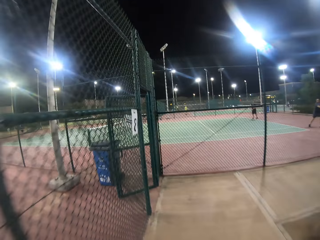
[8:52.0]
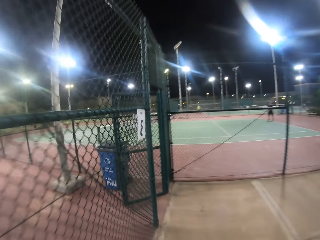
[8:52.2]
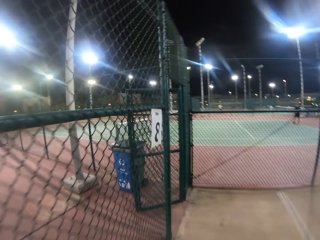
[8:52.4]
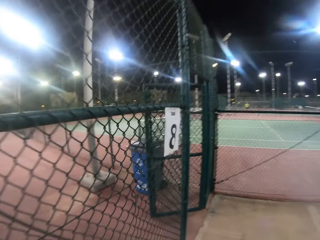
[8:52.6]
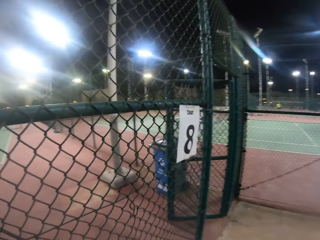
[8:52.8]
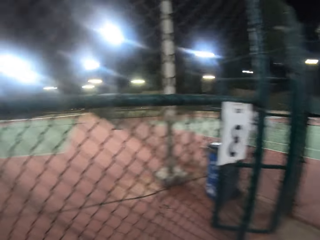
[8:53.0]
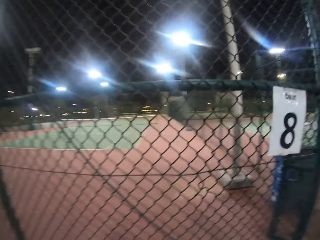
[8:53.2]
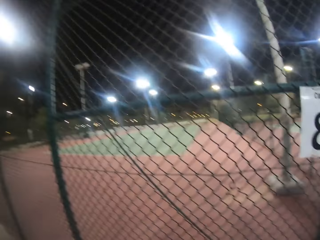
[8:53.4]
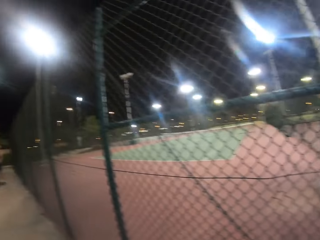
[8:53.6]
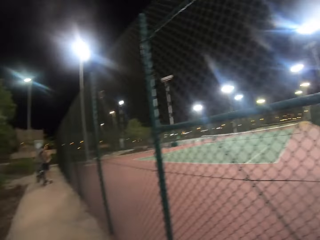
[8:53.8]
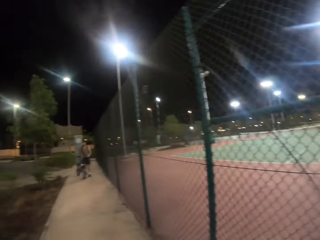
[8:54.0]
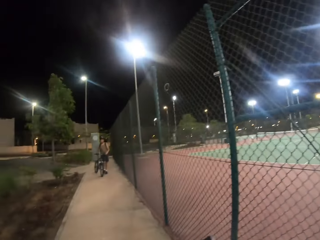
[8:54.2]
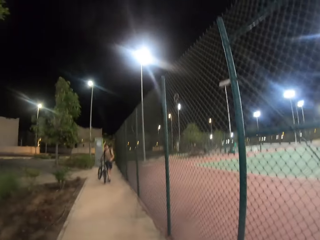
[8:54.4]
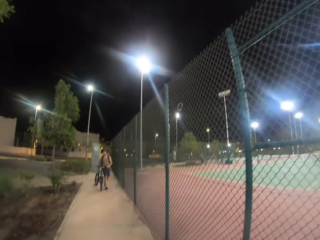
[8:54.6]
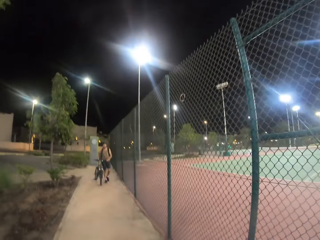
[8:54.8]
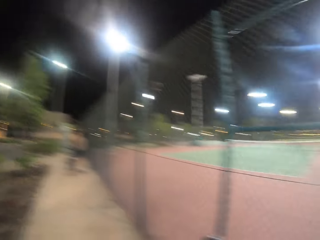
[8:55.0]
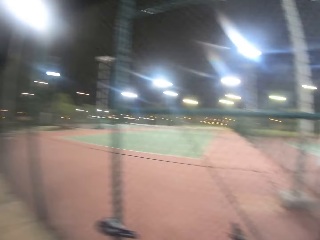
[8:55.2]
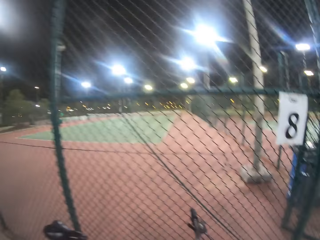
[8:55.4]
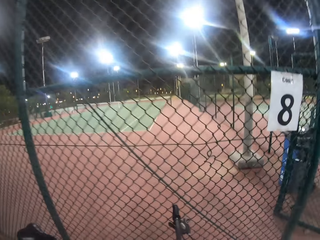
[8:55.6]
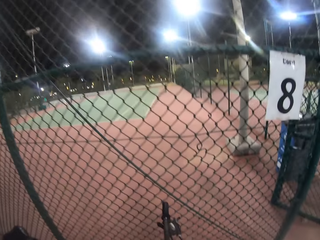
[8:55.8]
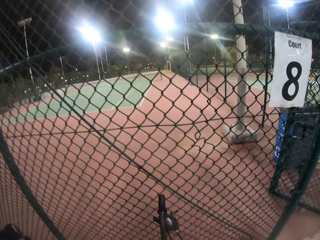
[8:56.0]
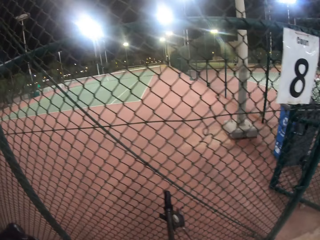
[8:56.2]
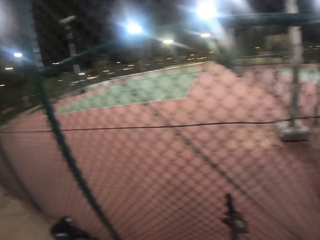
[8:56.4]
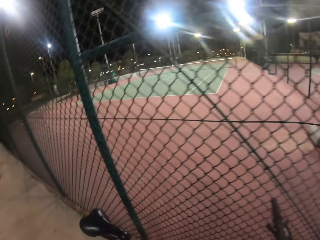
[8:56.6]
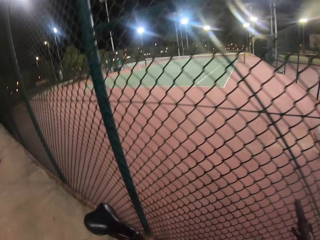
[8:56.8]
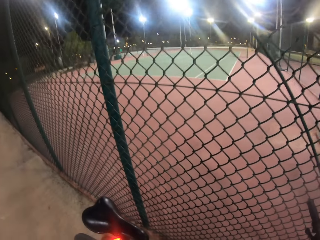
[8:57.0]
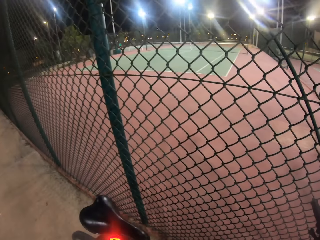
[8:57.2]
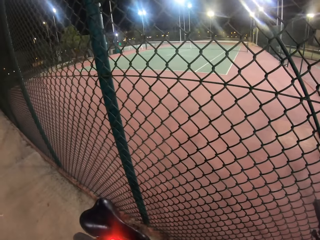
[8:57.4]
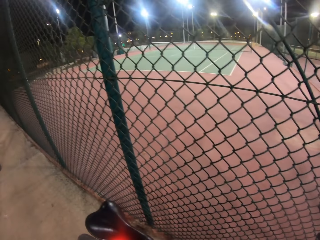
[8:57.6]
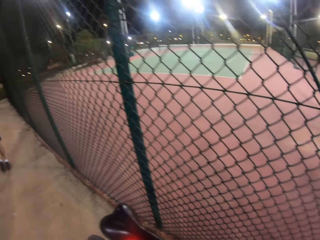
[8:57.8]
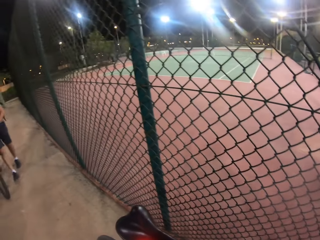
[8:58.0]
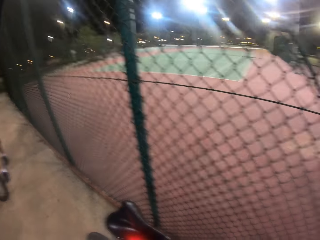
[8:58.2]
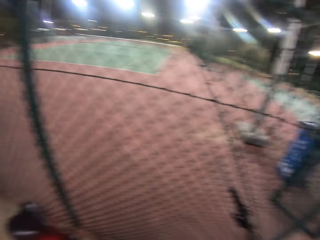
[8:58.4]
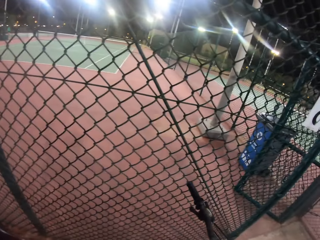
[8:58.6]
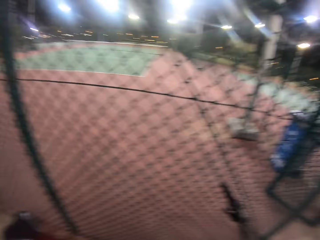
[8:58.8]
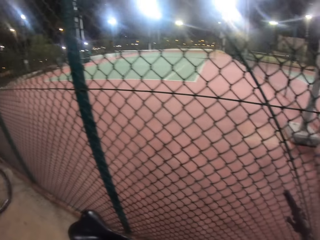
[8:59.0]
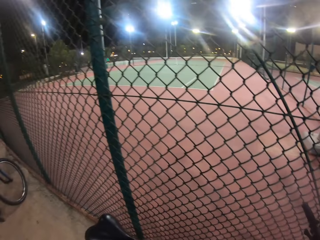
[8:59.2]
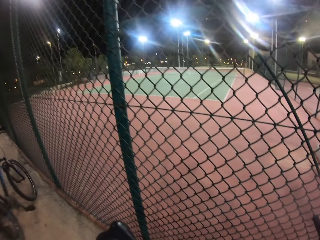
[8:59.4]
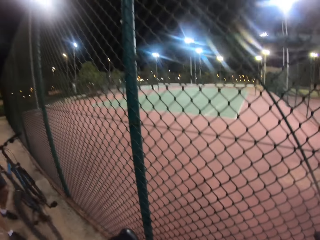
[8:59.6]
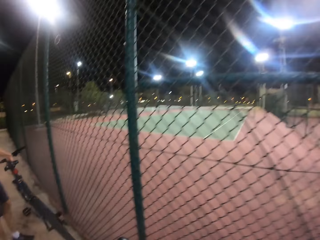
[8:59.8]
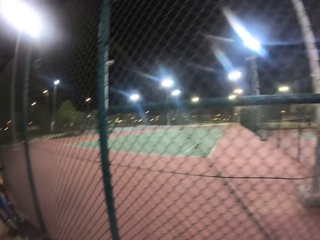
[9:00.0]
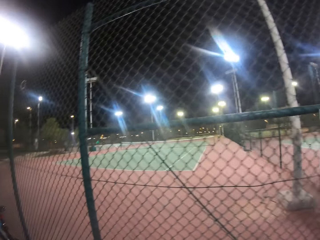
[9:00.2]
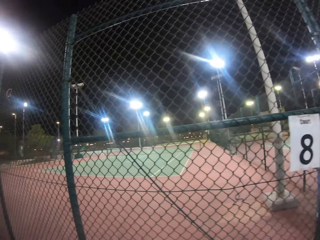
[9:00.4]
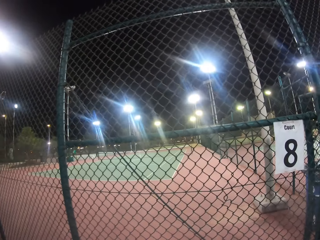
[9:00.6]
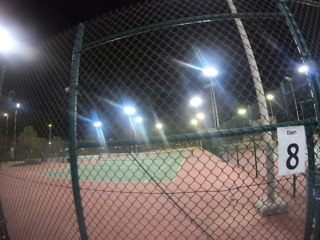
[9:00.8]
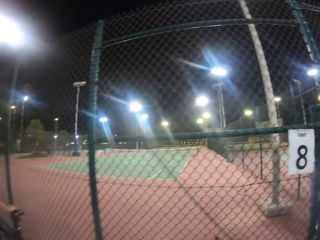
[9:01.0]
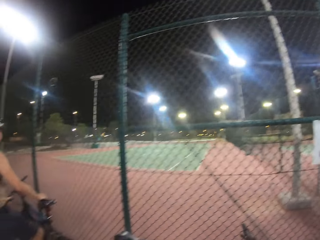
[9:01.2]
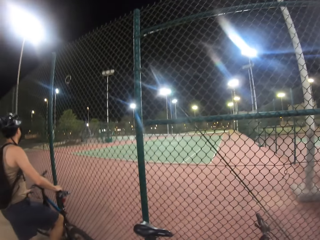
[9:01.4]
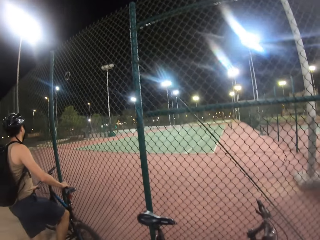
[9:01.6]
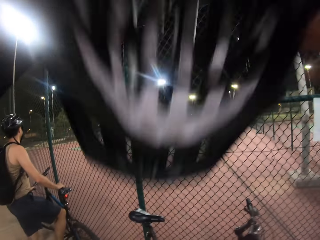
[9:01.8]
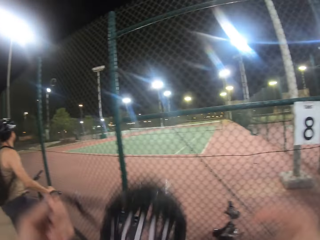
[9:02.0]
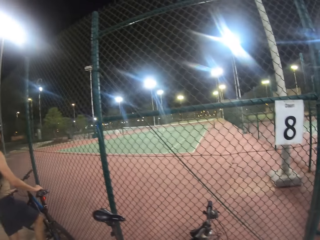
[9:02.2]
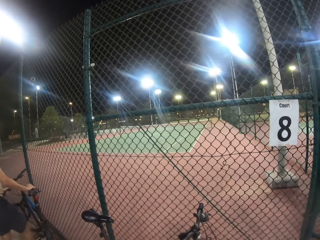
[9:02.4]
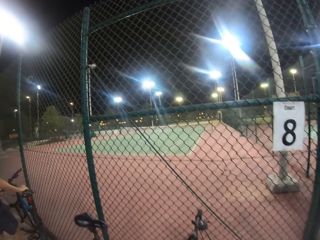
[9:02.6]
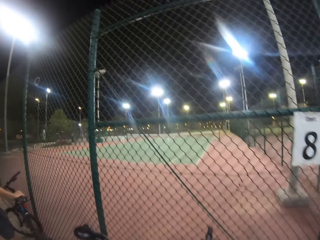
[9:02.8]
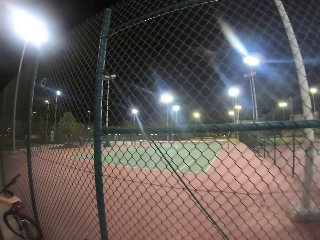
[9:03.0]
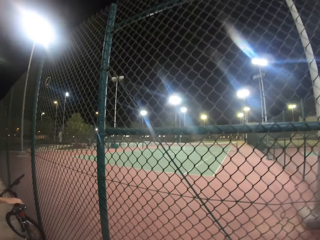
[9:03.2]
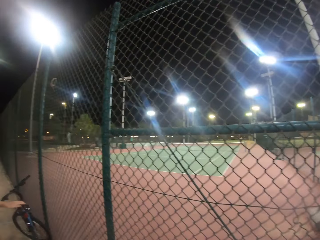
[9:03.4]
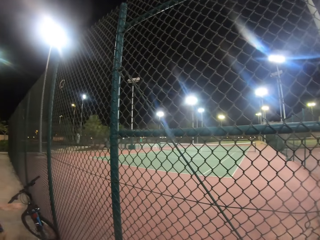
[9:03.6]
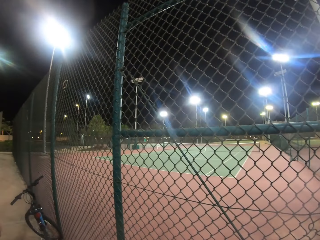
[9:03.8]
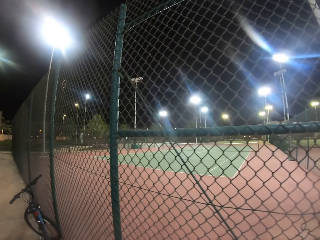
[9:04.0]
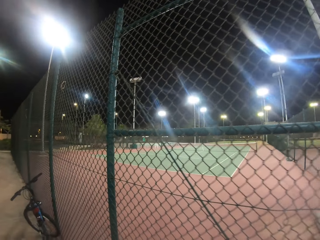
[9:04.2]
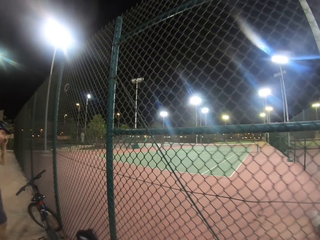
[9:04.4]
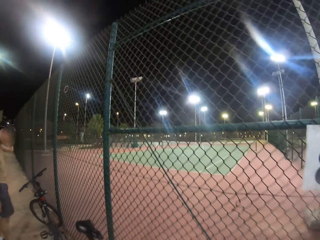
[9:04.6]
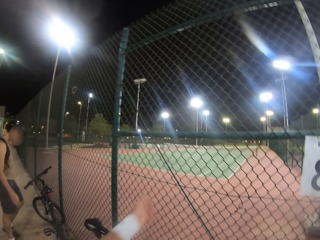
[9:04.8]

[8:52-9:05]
The camera wearer looks at the back. They park the bicycle. They remove the helmet.

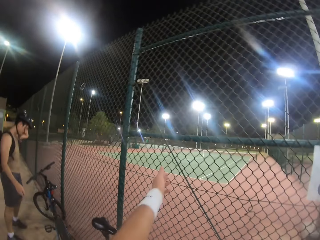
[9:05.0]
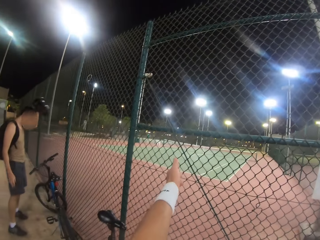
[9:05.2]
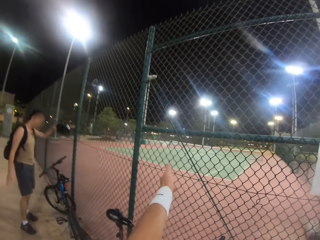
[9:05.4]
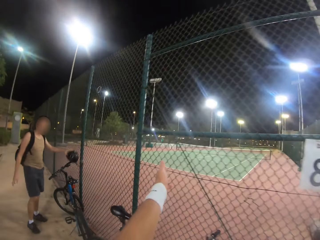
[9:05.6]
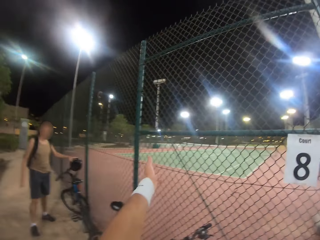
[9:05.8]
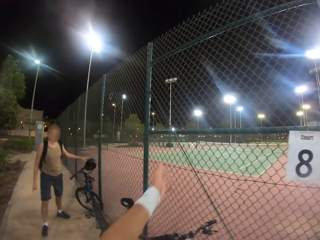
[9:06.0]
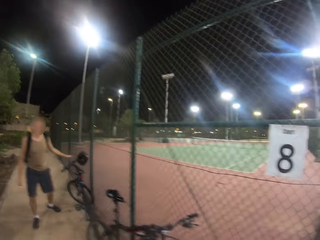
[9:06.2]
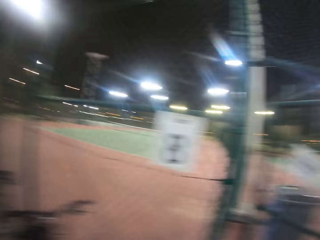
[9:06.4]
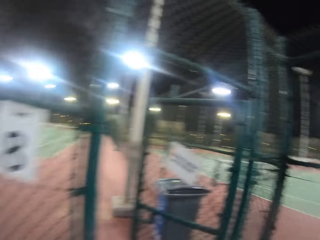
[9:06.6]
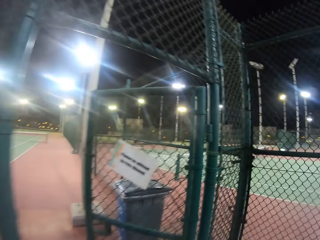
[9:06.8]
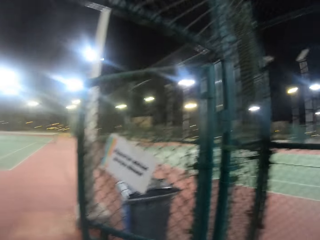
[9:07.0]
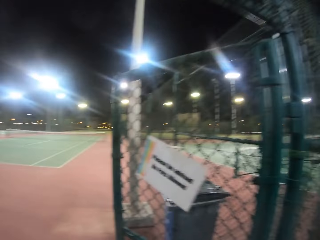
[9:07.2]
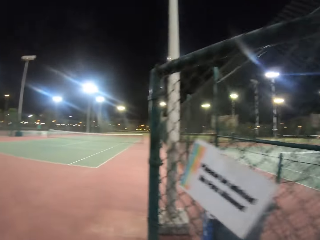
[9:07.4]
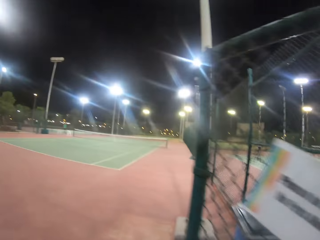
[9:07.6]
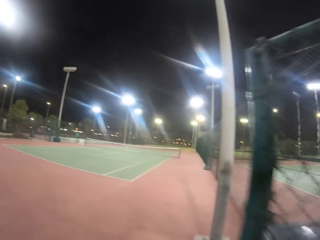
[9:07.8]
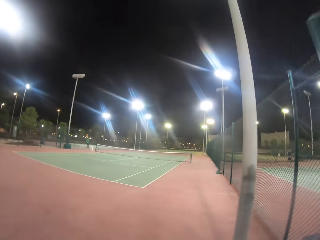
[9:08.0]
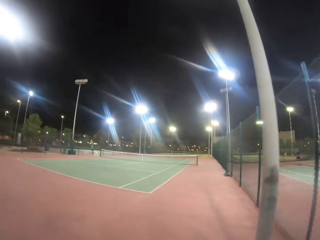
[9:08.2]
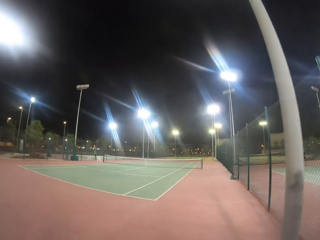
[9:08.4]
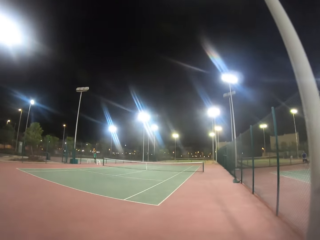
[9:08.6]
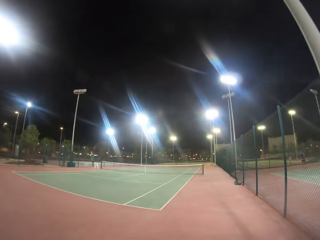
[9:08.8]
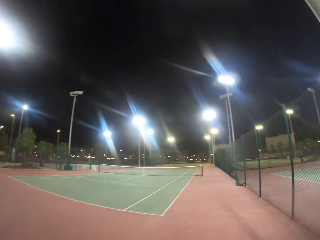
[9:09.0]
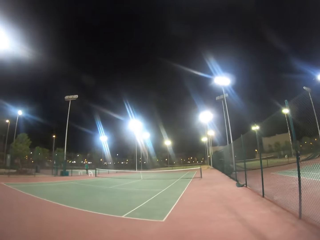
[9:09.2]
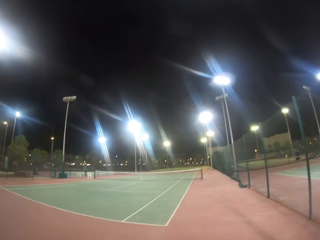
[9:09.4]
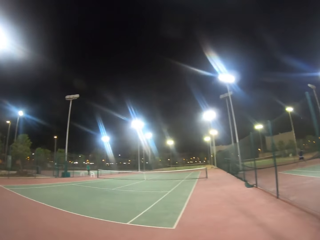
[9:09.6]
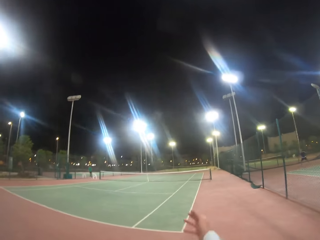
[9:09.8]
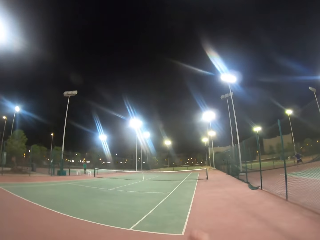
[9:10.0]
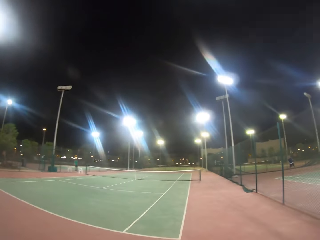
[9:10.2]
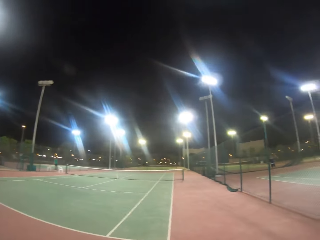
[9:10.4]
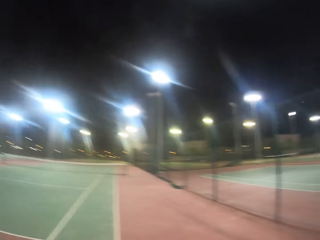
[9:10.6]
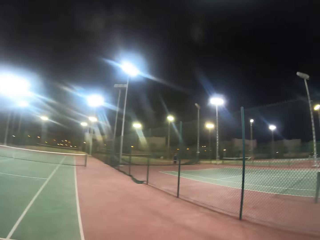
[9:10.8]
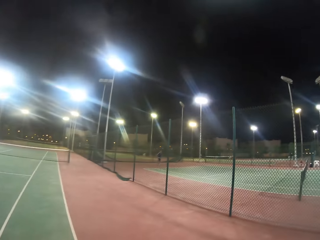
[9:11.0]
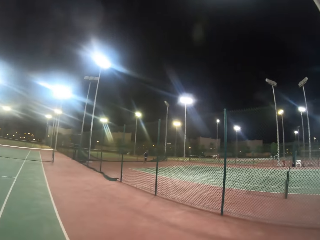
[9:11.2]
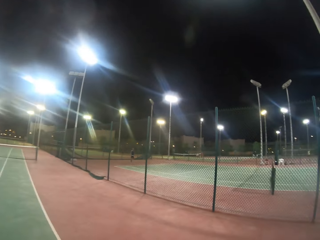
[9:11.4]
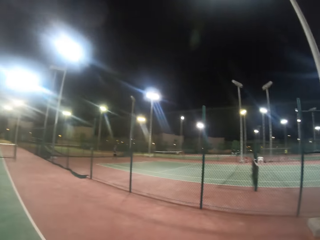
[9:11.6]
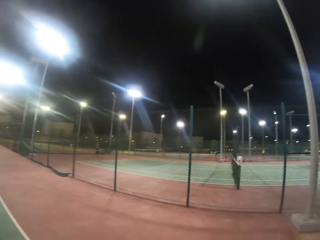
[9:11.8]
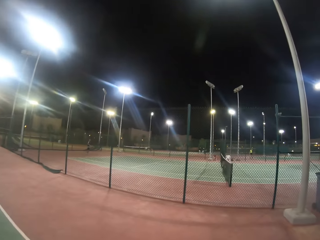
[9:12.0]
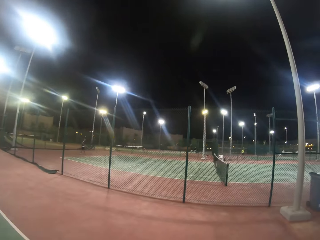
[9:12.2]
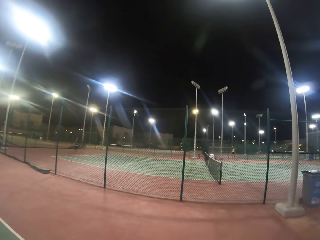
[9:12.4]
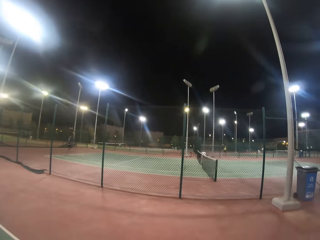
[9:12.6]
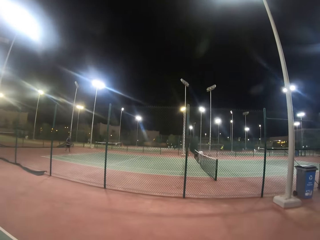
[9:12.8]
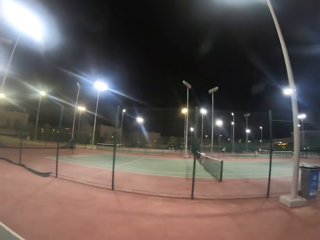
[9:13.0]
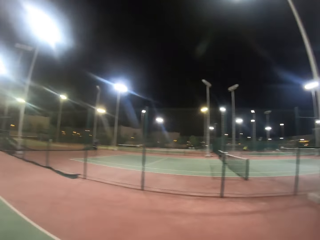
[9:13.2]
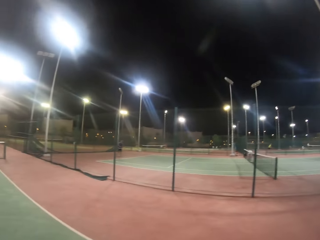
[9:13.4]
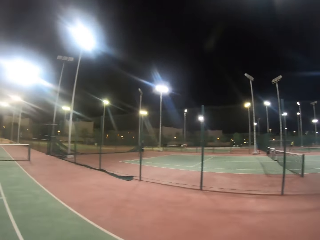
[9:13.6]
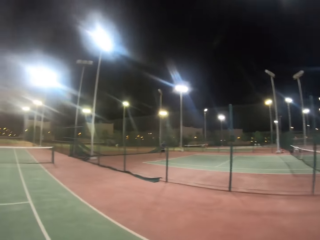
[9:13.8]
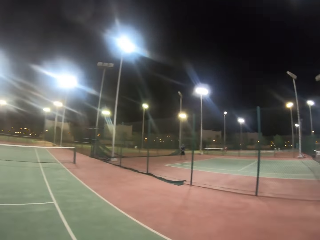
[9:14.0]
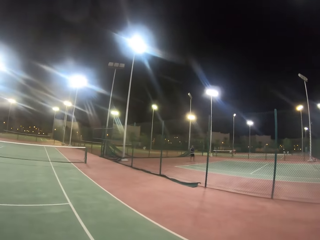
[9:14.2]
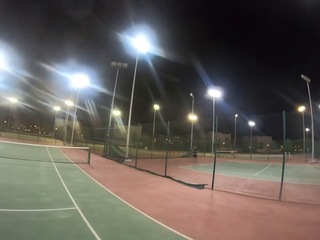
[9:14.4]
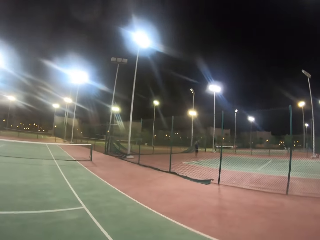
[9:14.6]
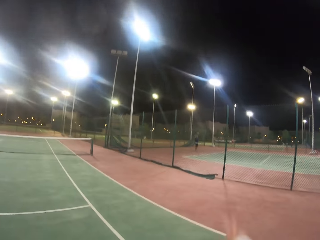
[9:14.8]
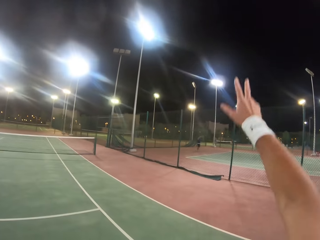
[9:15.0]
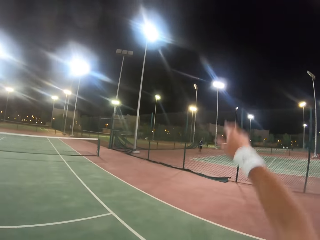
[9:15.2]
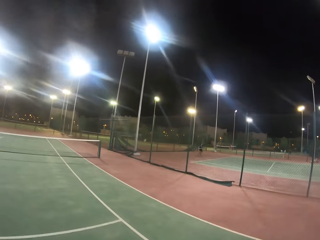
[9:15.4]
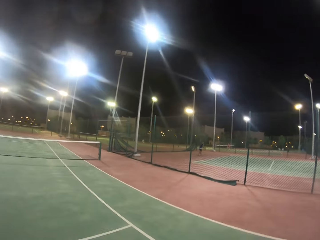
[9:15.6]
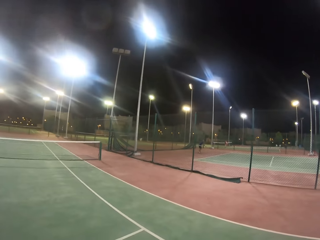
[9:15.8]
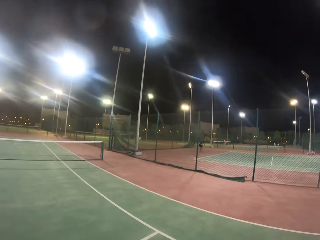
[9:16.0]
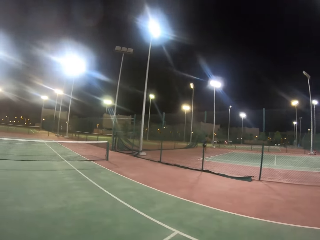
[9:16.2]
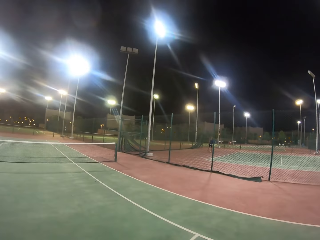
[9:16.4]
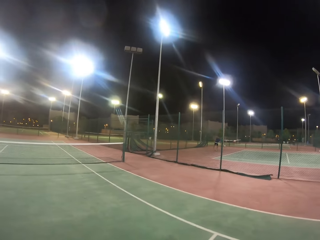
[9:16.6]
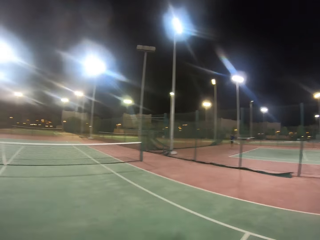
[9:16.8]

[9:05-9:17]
The camera wearer points at the badminton court. They walk into the badminton court through the gate. They walk in the badminton court. They raise the hand.
